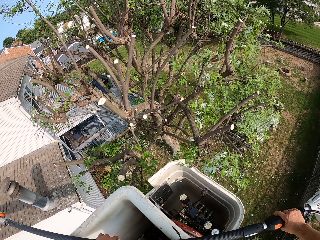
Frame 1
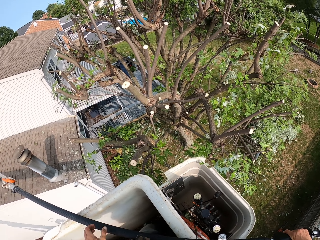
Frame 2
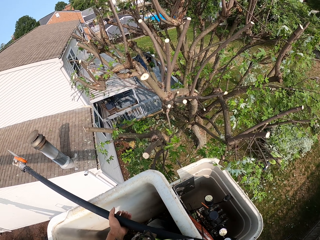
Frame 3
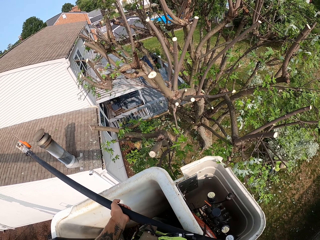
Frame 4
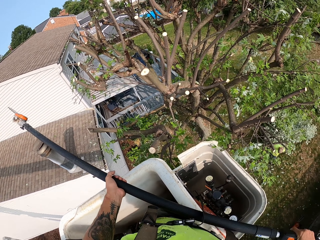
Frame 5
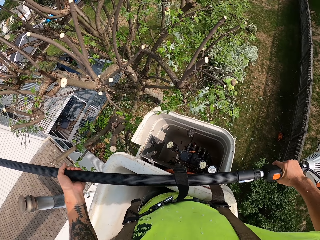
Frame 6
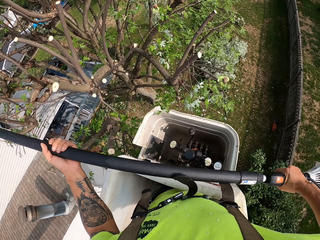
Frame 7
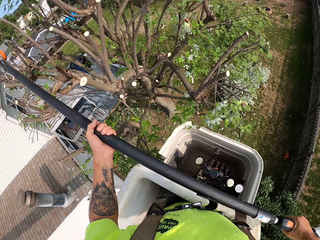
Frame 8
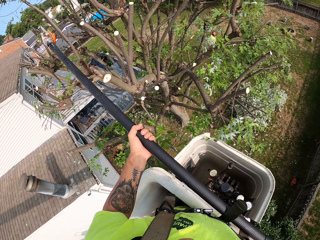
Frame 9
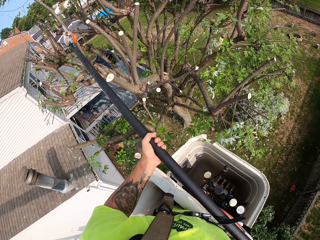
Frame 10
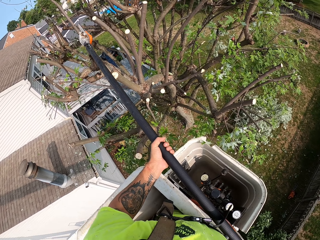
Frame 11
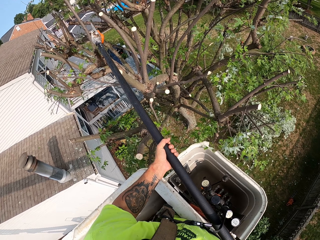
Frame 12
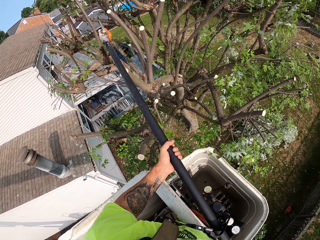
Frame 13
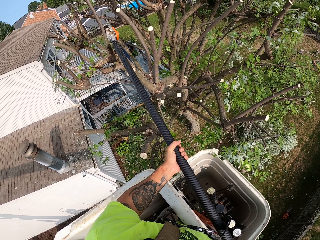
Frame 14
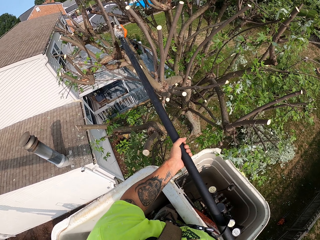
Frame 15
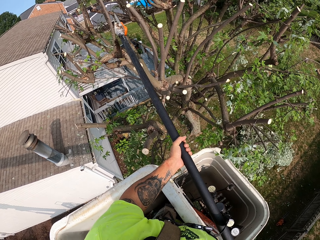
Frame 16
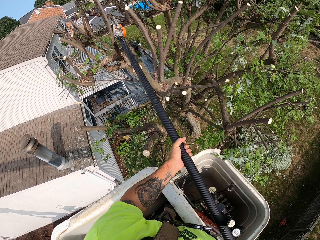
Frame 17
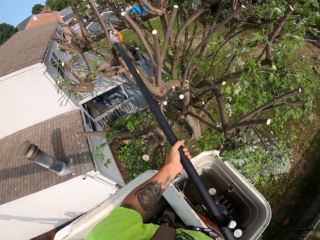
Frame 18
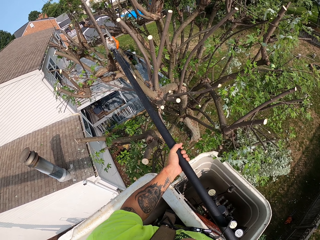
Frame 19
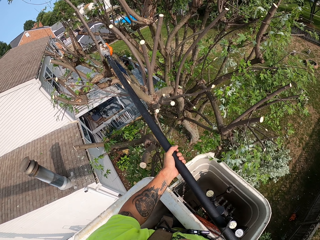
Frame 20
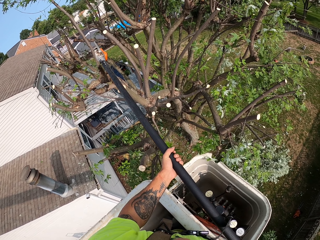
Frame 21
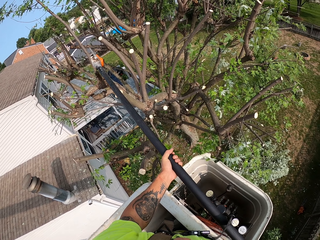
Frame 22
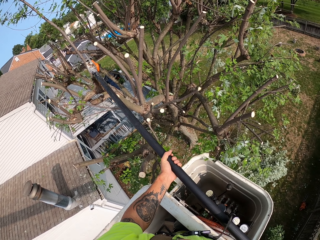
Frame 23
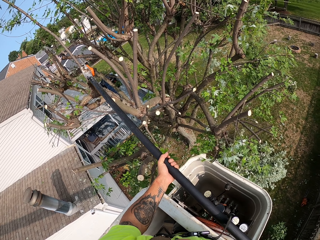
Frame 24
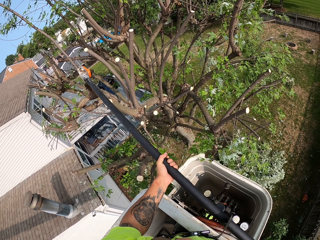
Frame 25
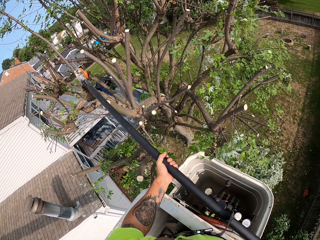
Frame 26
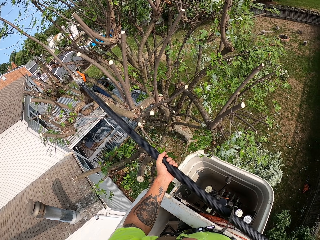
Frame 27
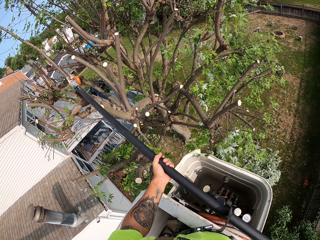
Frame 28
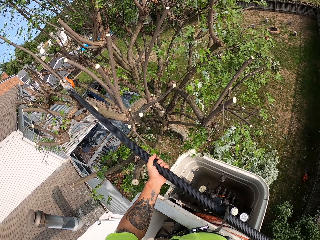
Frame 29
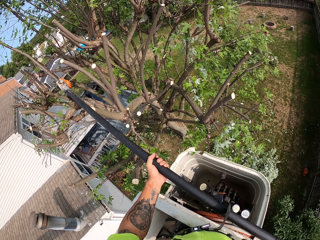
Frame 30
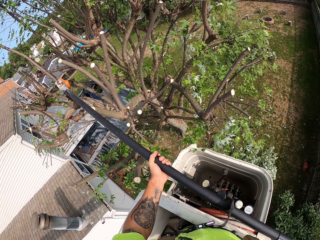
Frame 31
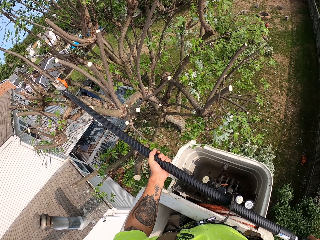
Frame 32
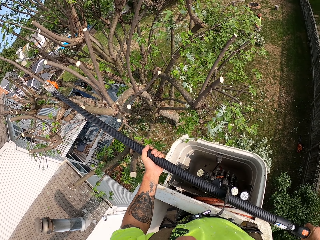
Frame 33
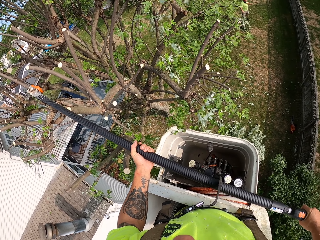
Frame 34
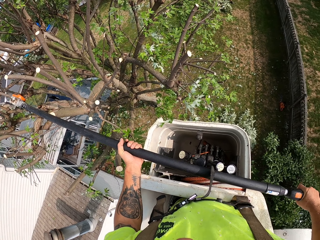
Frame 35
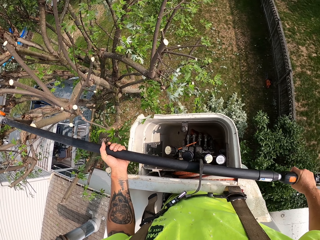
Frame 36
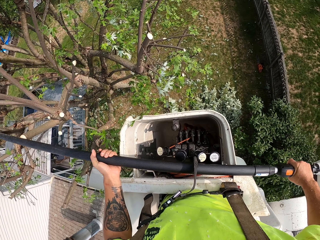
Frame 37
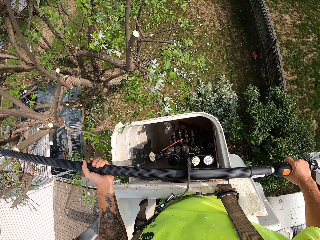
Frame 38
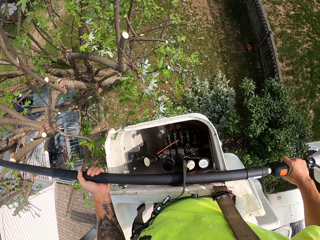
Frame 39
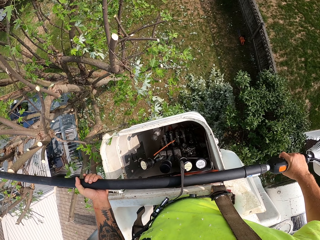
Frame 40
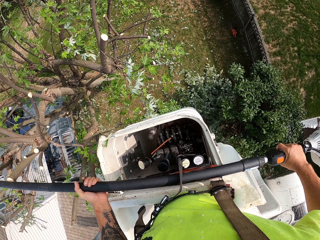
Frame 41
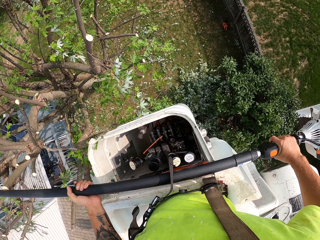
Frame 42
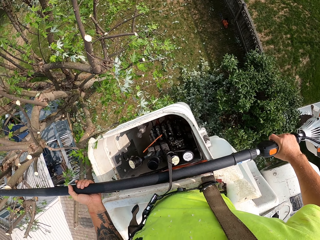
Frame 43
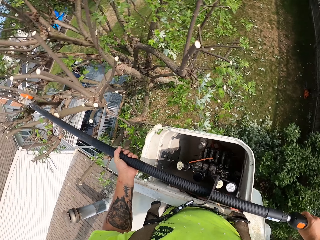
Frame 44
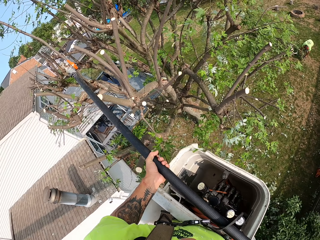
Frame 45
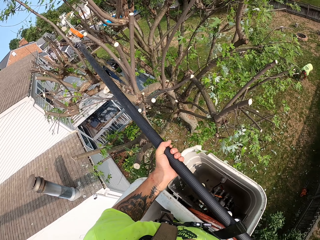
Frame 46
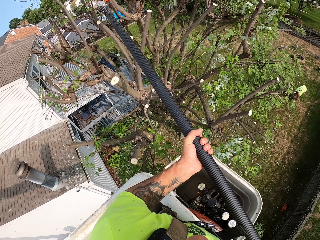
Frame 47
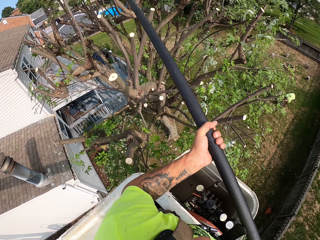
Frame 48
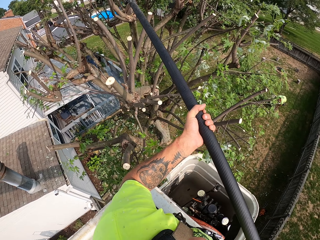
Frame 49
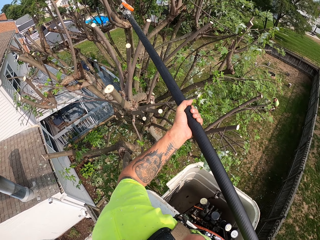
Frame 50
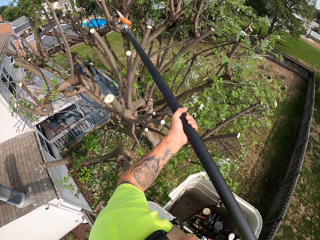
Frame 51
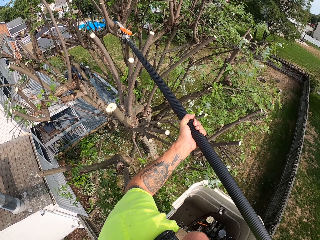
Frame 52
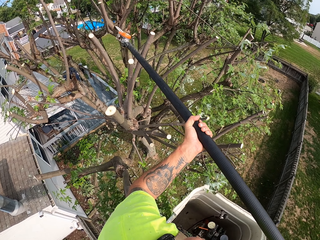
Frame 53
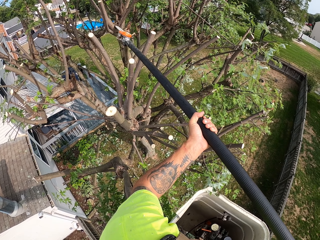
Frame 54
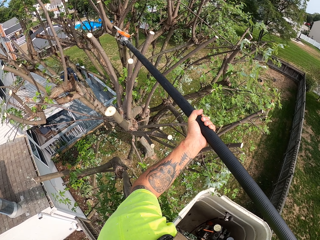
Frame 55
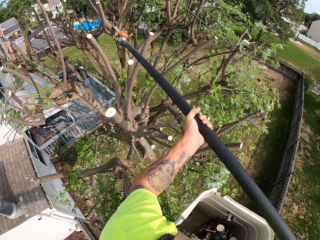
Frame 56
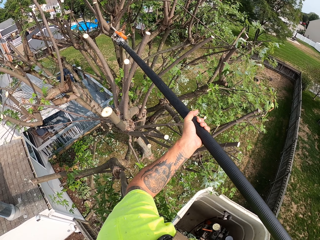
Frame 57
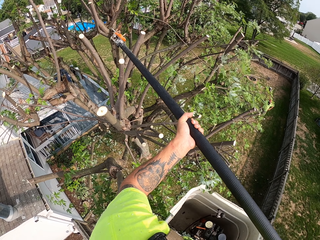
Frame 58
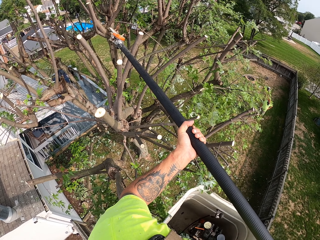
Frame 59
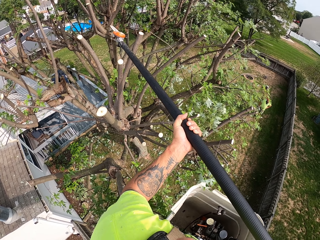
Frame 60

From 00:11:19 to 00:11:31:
The camera wearer holds the pole saw with both hands. They prune the tree with the pole saw in both hands.

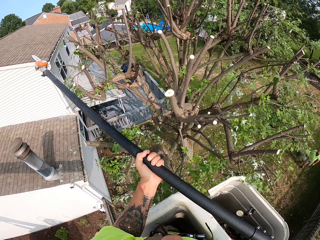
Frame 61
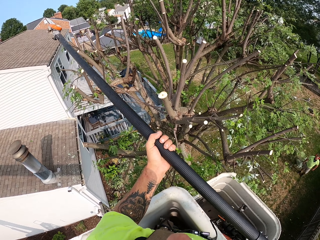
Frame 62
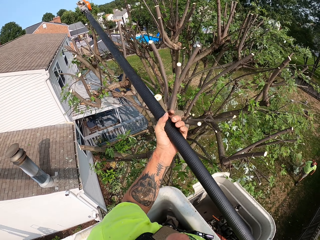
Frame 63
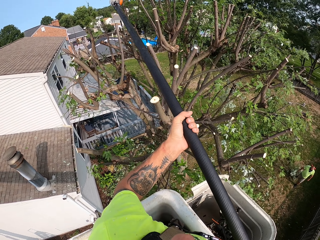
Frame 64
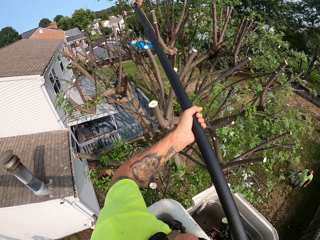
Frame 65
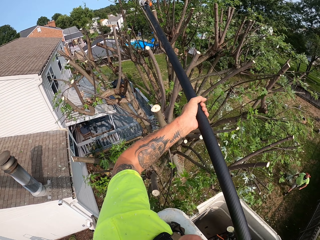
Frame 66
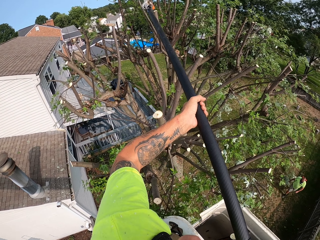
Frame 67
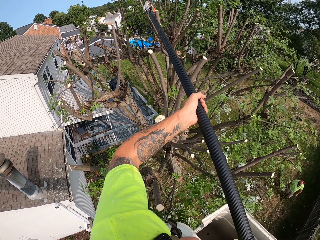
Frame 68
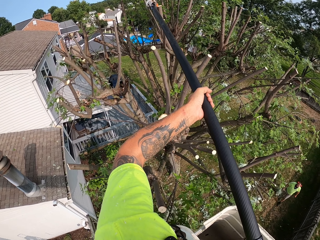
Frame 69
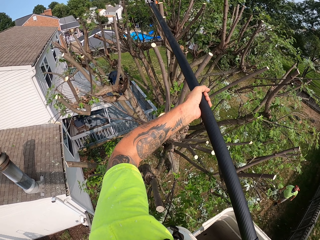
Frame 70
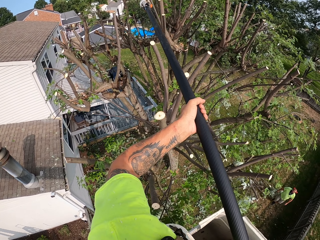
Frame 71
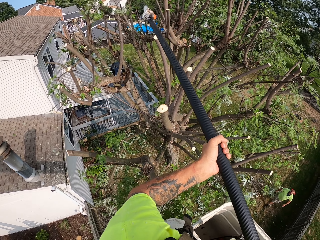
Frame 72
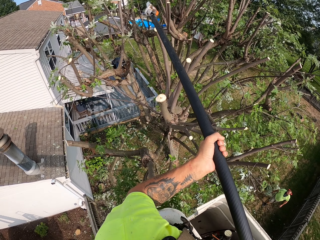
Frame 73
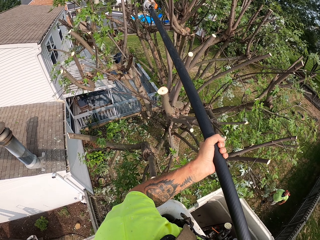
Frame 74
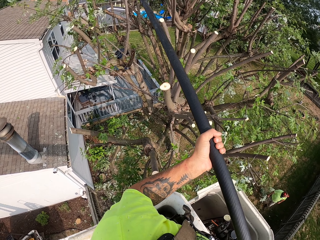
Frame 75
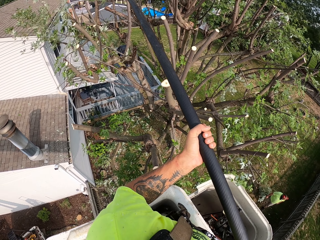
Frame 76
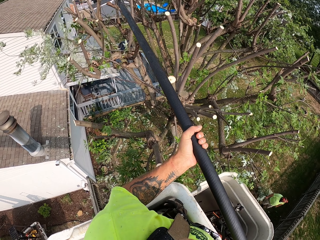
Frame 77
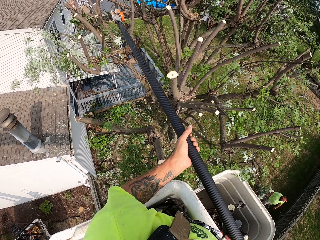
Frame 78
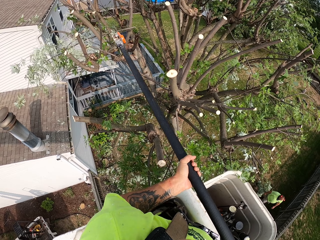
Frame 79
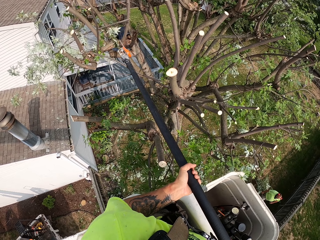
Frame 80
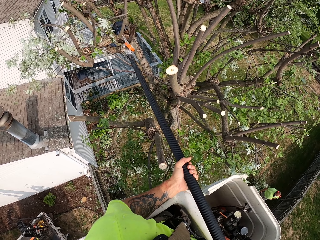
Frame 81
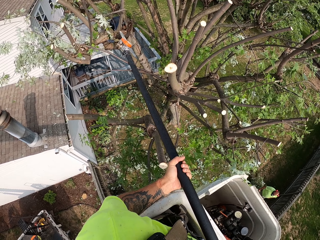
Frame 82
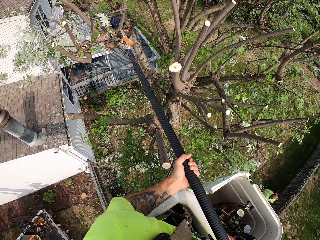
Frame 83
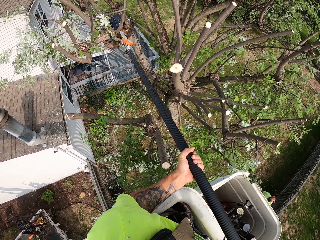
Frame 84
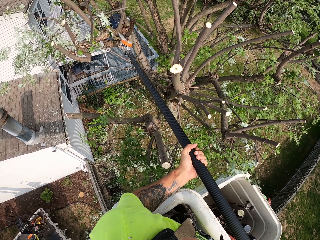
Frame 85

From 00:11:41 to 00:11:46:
The camera wearer cuts the tree branches with the cutting saw.

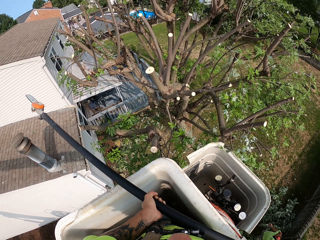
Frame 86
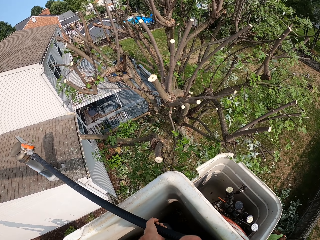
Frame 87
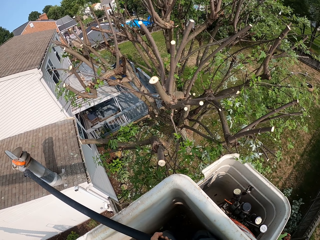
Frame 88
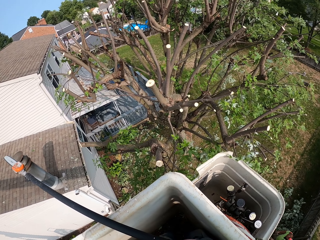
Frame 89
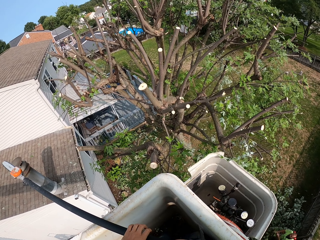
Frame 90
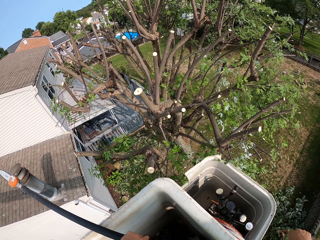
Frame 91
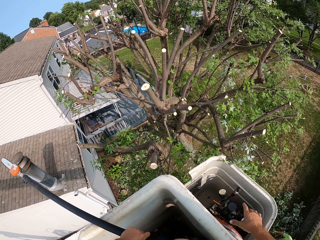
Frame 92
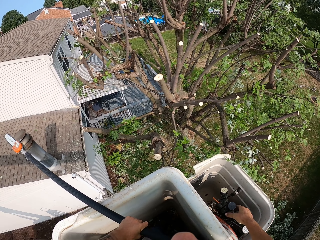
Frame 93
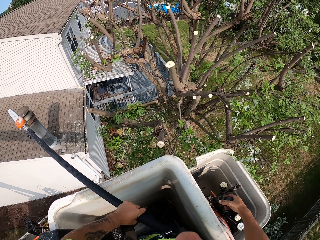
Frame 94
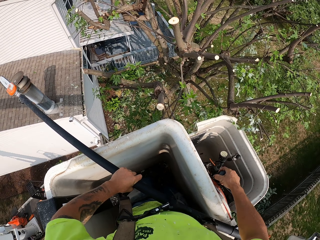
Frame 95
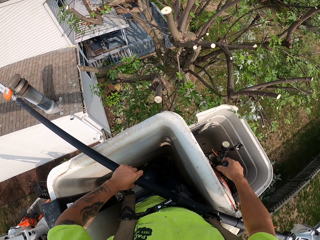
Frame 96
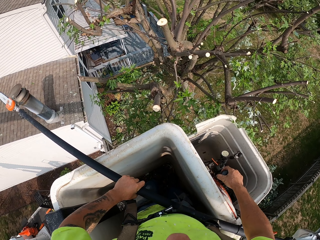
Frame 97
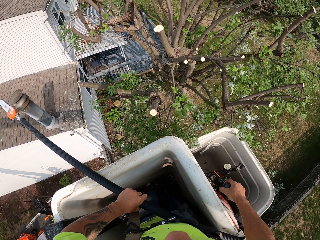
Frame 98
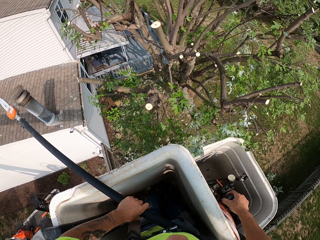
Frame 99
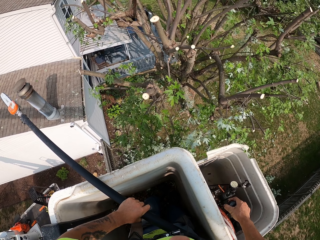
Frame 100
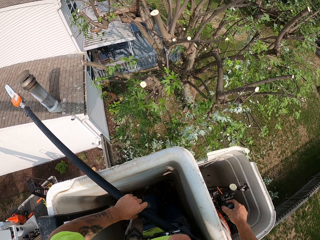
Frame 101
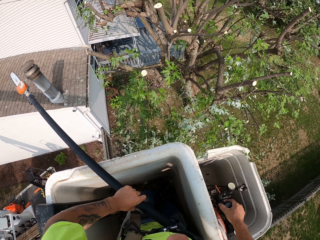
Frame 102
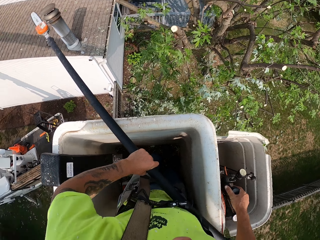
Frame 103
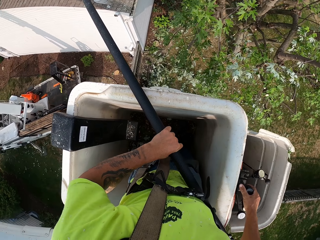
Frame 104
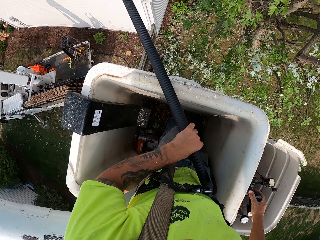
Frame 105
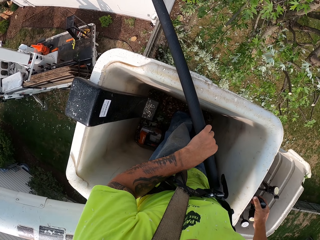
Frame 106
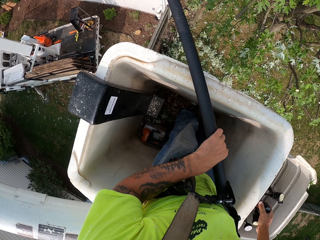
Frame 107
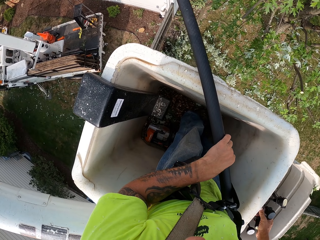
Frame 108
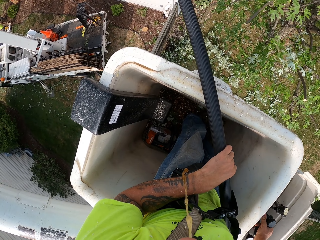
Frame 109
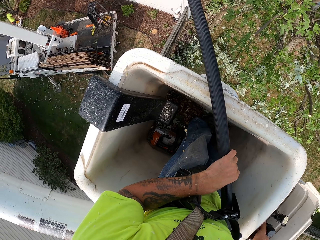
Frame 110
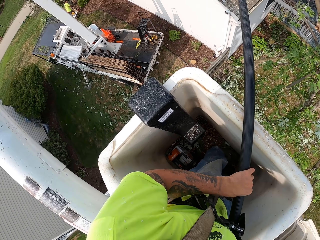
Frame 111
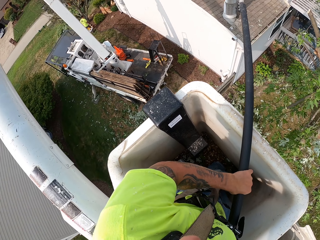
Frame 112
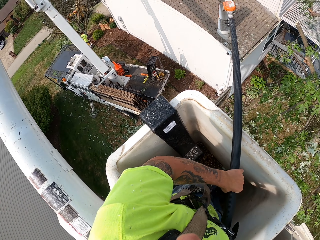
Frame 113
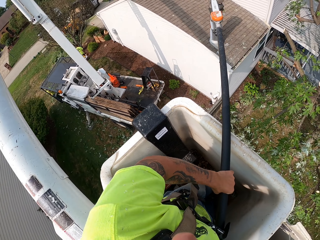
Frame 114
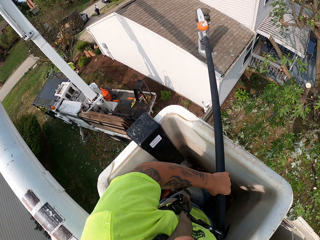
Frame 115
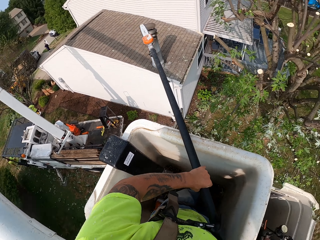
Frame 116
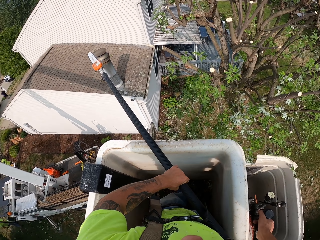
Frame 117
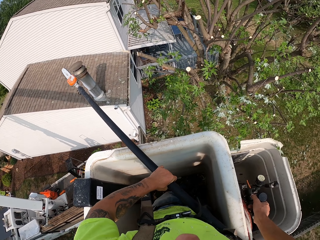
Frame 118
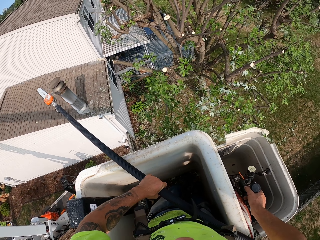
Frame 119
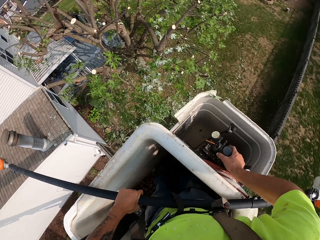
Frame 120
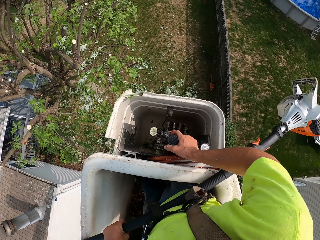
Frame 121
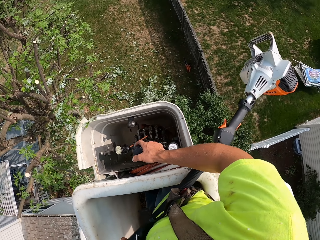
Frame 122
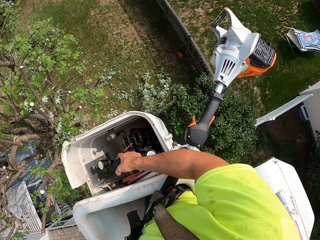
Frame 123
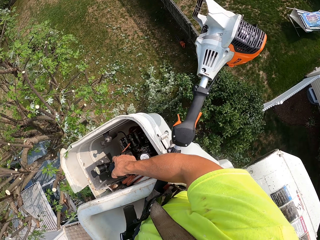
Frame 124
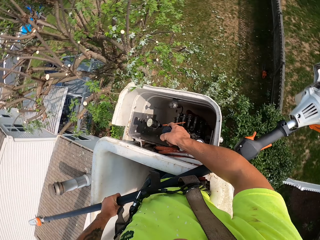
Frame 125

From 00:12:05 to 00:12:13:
The camera wearer operates the handles of the crane with his right hand. He positions the lift.
